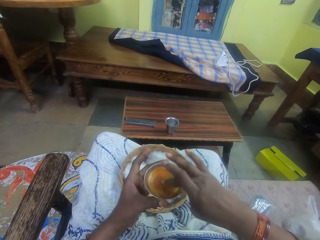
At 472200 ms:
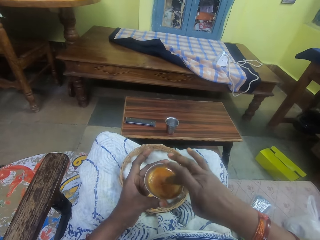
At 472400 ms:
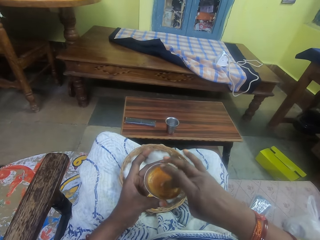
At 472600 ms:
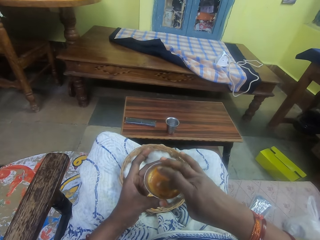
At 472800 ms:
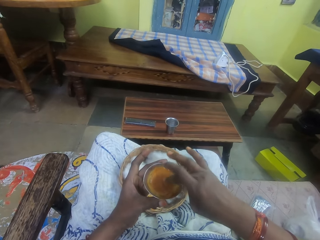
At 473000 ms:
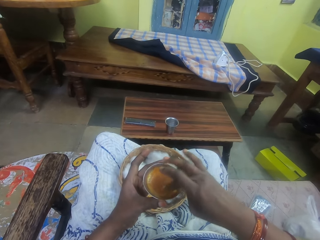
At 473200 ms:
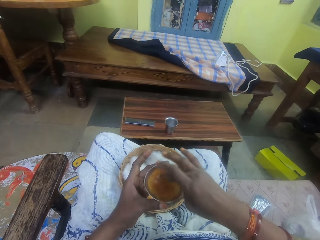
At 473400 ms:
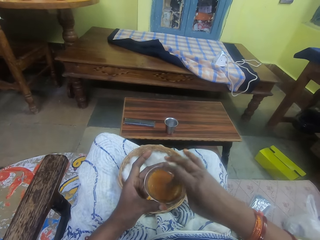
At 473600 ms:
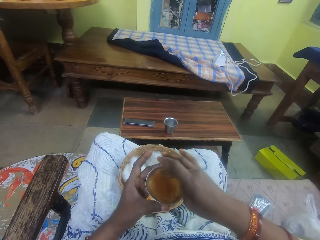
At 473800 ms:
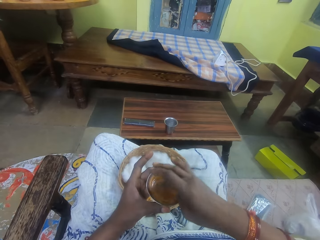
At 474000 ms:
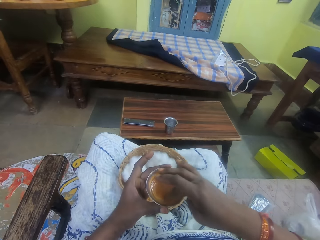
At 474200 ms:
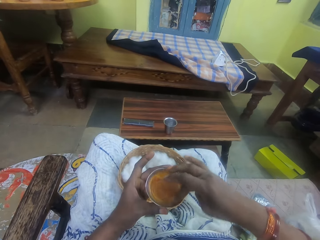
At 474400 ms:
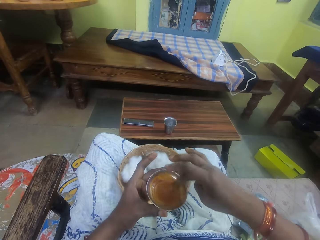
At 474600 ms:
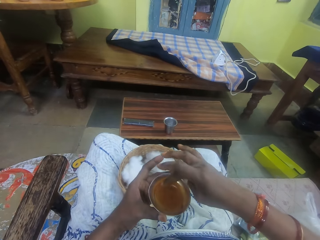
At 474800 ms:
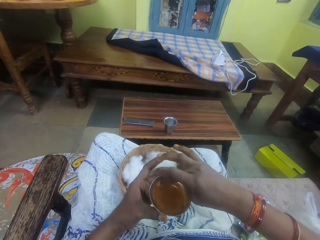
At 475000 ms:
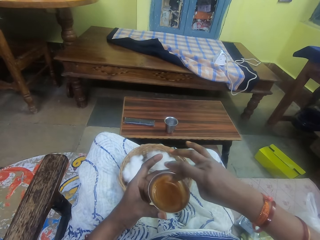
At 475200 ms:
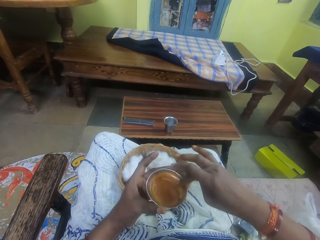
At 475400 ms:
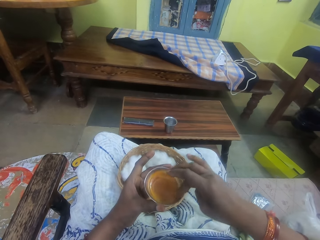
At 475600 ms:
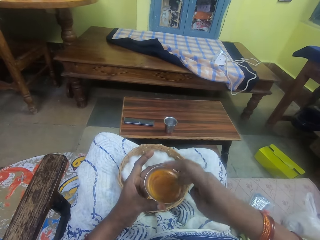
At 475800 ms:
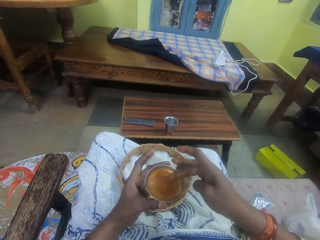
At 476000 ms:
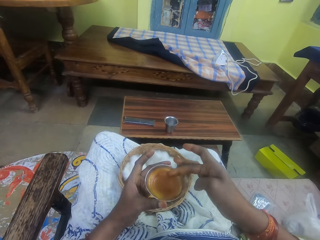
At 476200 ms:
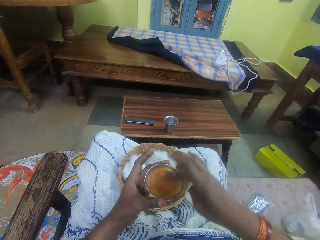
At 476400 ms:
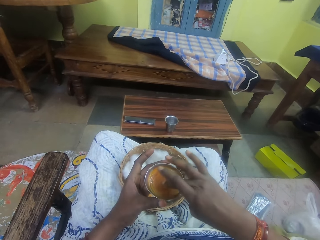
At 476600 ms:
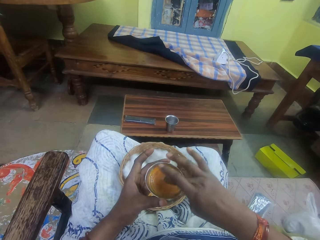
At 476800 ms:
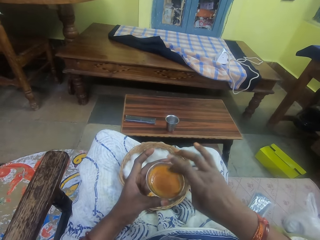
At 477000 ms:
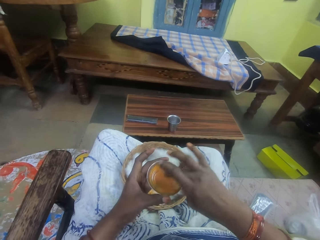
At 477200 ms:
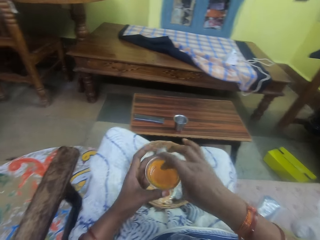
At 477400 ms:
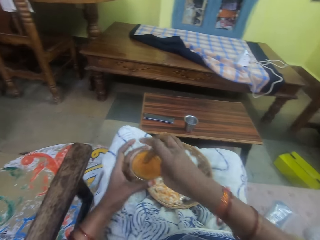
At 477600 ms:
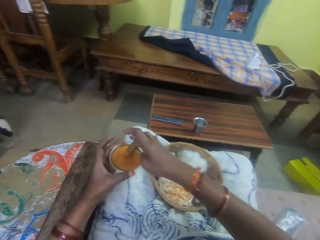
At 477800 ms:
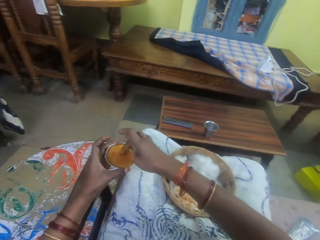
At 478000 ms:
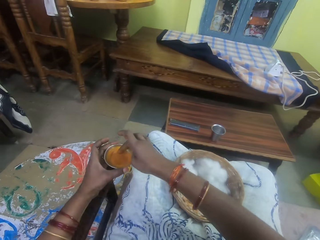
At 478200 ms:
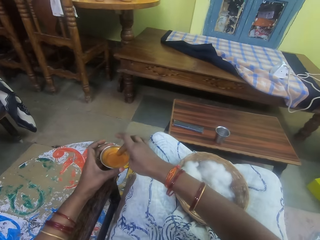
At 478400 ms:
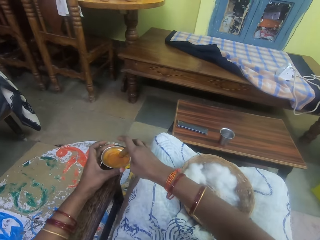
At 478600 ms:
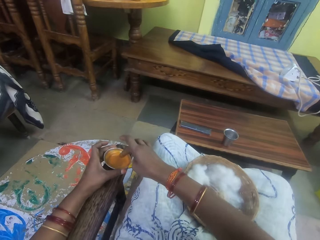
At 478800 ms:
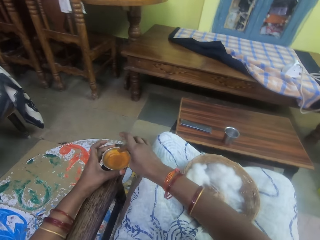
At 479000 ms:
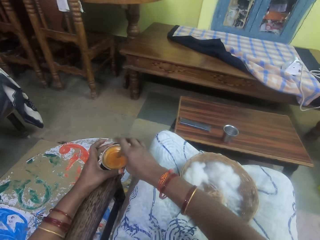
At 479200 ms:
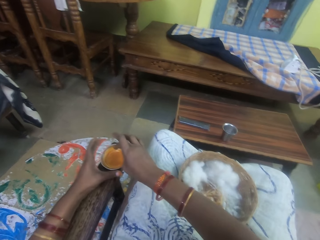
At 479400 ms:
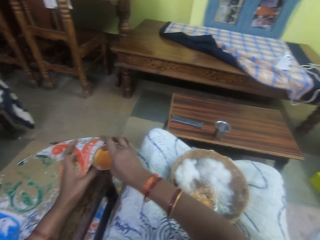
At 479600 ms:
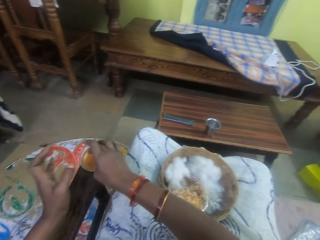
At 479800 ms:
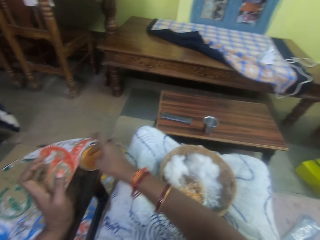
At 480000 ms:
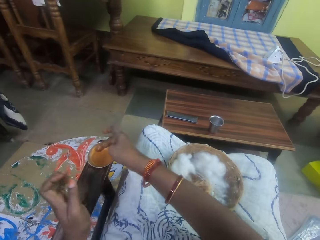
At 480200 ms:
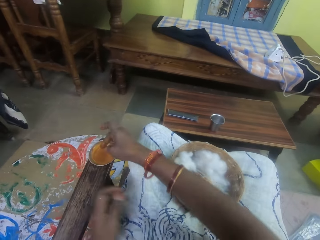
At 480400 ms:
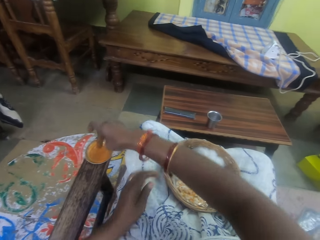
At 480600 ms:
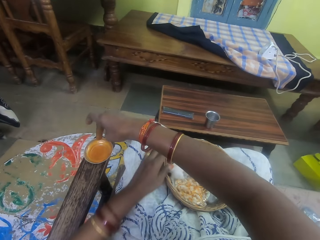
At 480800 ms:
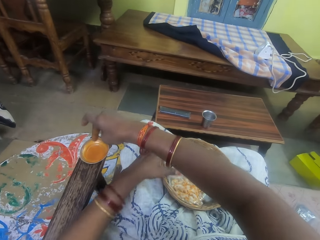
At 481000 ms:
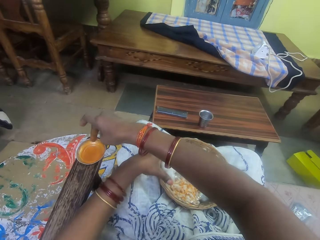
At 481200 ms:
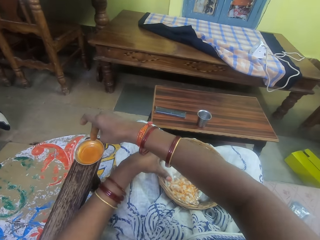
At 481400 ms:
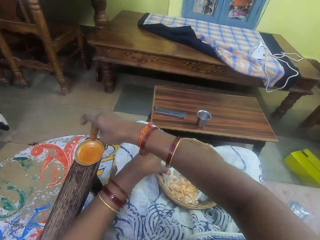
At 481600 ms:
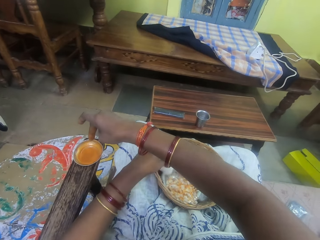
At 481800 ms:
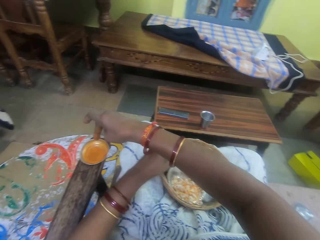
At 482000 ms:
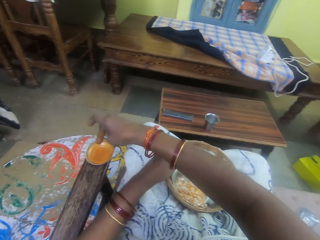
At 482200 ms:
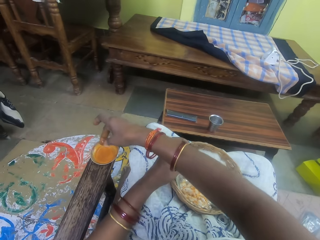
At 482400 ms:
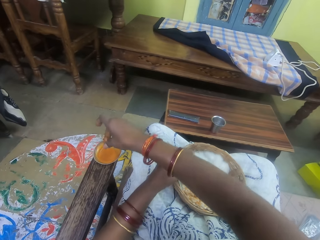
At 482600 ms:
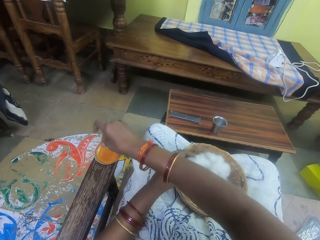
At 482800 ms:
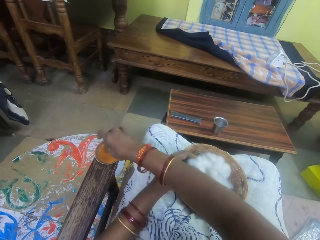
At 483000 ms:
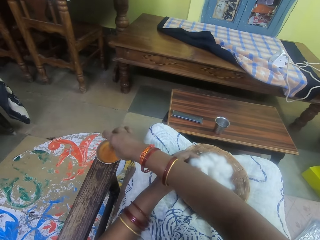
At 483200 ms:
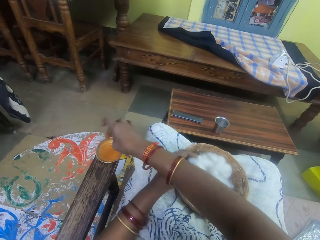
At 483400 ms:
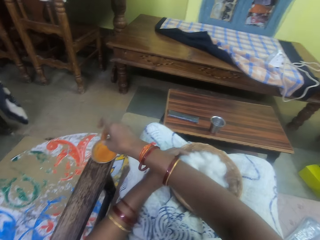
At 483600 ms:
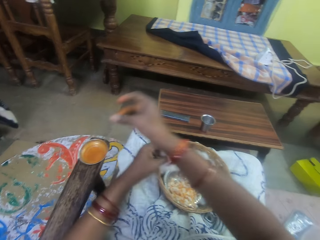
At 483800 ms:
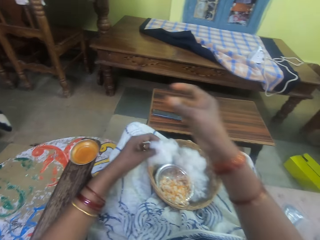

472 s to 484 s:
The camera wearer pulls her finger off the mixture. She mixes the adhesive with her finger. She drops the ointment container on an arm of a chair. She pulls her finger off the mixture. She picks up the ball of cotton wool with her left hand.

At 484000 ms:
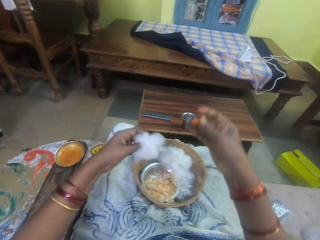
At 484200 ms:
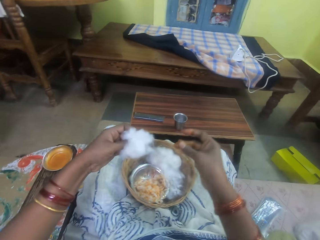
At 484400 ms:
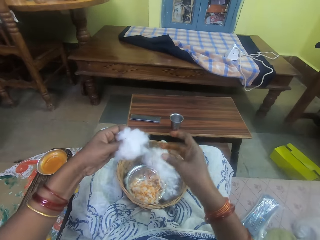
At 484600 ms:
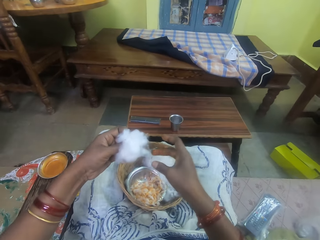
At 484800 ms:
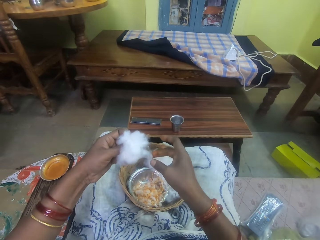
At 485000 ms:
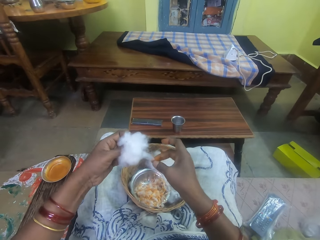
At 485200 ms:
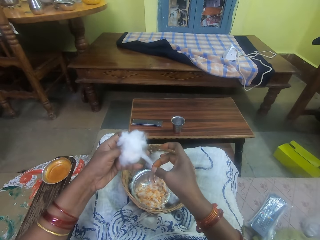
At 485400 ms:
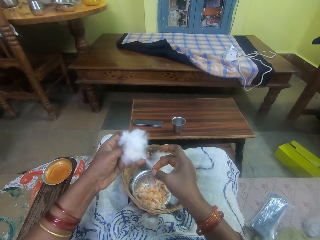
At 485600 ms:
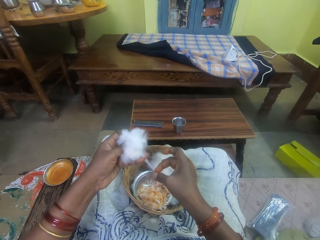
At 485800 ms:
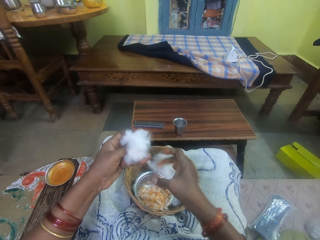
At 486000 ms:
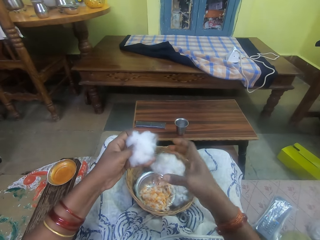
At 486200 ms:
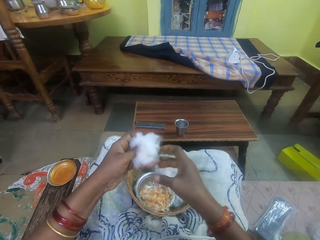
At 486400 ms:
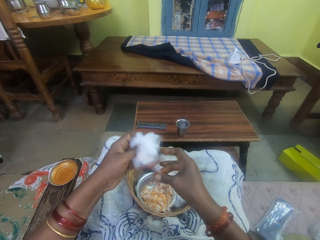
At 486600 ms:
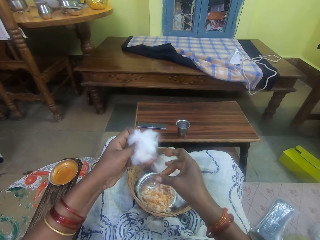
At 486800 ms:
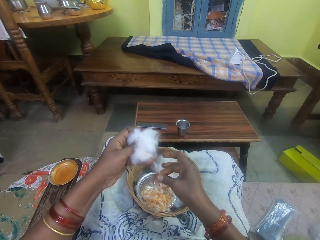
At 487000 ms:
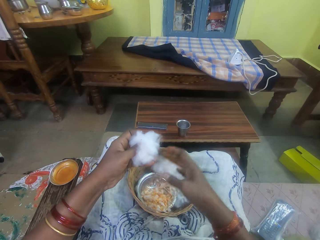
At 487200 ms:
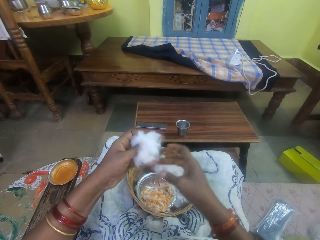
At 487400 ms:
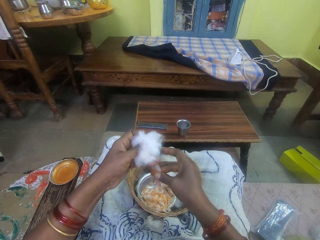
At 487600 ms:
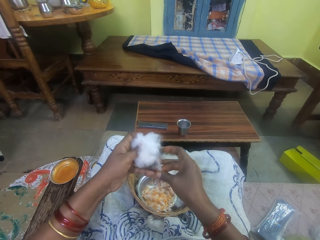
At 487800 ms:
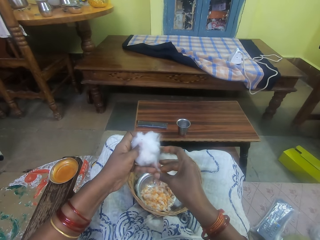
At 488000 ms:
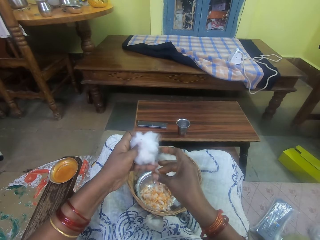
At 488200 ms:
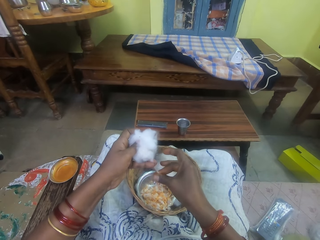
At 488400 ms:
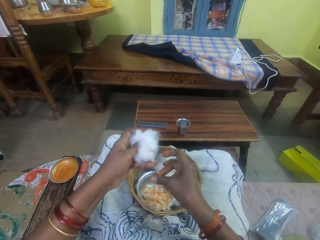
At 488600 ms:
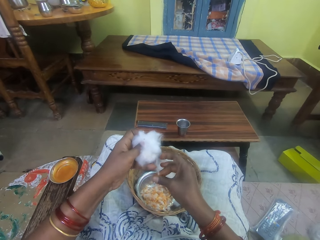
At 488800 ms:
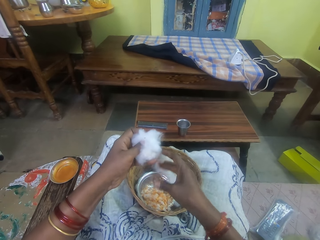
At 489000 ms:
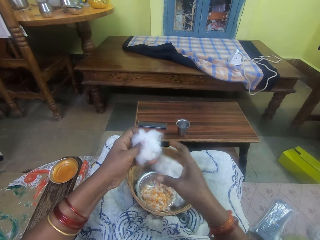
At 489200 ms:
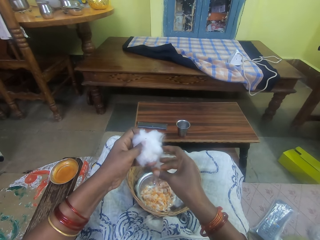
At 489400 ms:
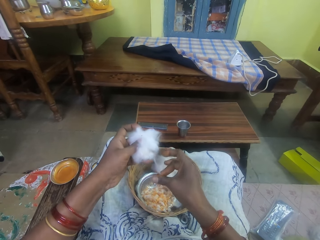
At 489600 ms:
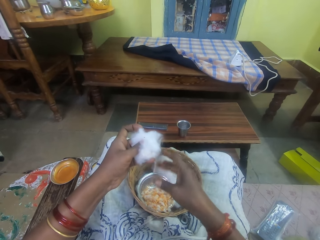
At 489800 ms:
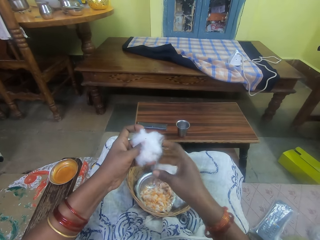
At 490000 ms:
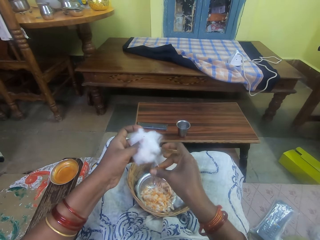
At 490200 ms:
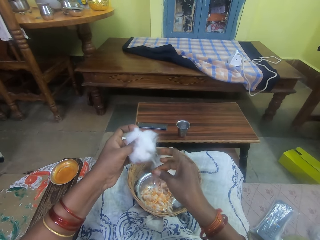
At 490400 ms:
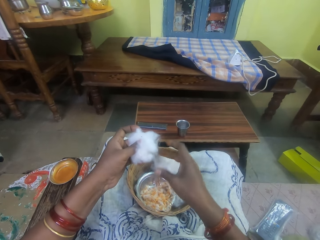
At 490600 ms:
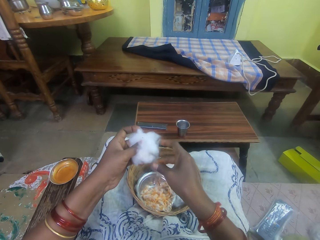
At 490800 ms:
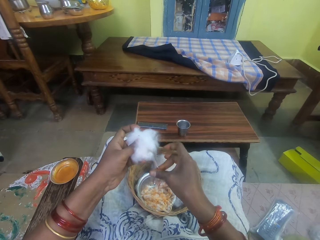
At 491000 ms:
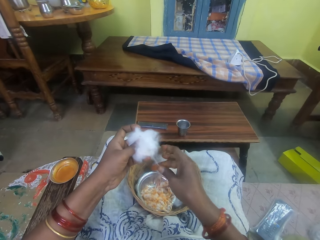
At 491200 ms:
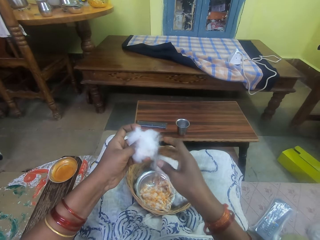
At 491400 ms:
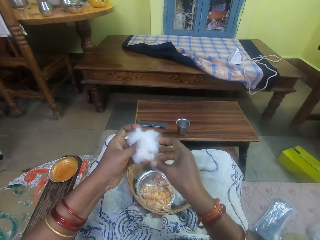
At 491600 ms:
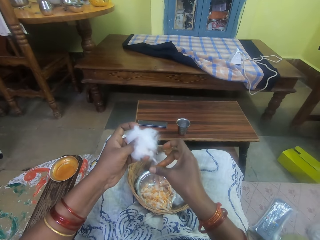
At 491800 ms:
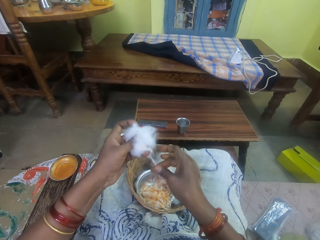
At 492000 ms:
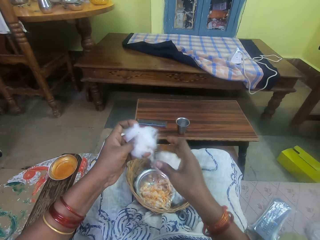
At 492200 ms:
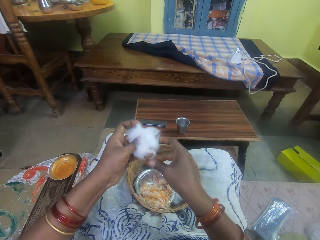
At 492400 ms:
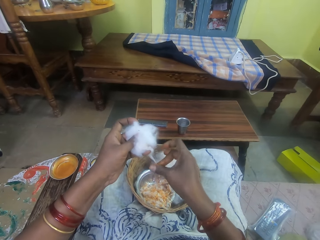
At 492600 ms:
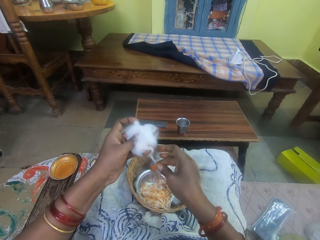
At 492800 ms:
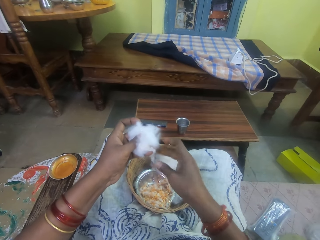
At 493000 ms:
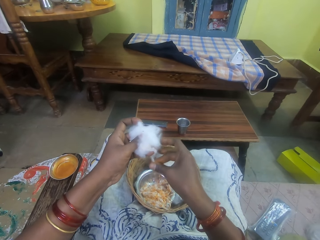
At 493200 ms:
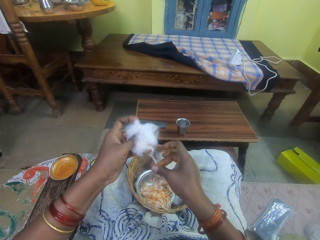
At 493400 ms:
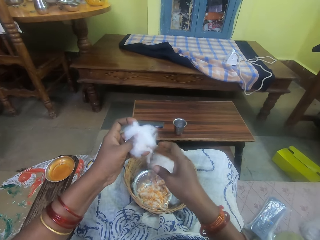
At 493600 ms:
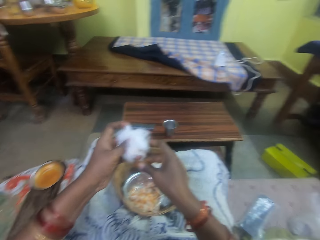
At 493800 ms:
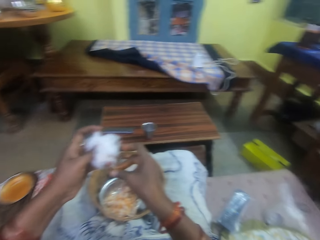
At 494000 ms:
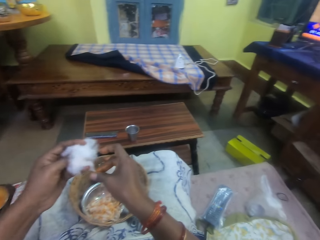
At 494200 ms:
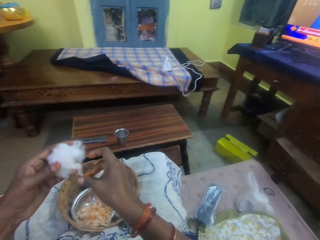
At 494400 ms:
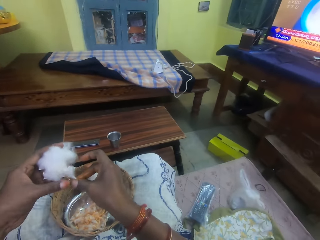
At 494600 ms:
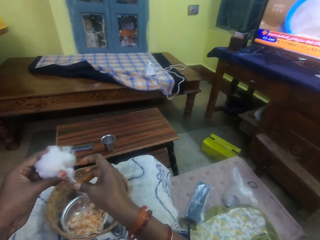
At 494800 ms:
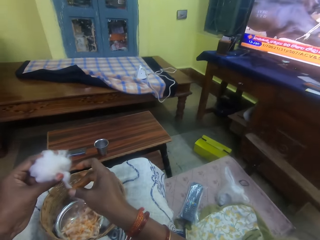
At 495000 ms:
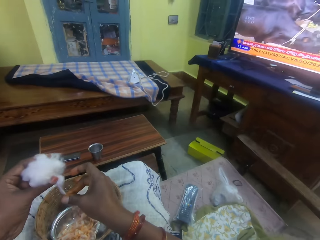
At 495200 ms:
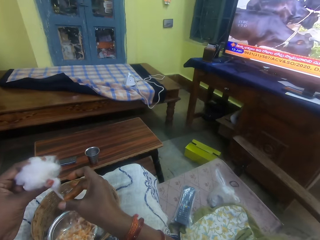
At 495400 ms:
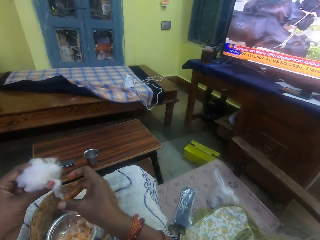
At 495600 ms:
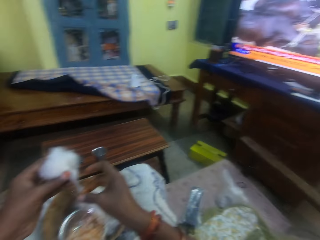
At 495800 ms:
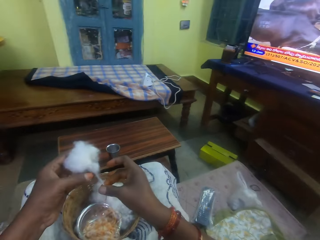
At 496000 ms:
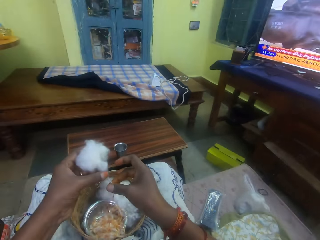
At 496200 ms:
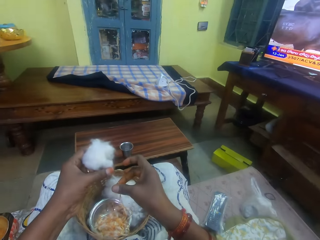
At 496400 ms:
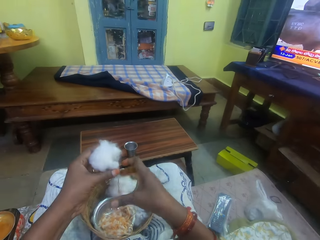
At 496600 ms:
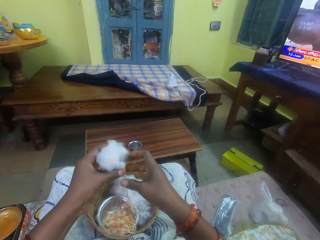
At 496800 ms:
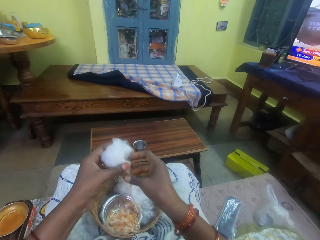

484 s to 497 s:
The camera wearer rubs her fingers. She pulls the cotton string. She rubs the ointment on the ball of cotton wool in her left hand. She rolls the cotton string with adhesive. She pulls the cotton.
